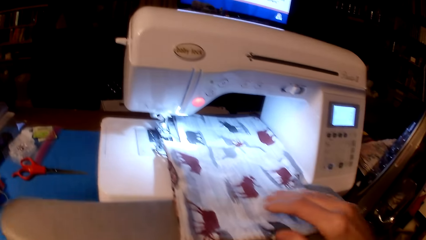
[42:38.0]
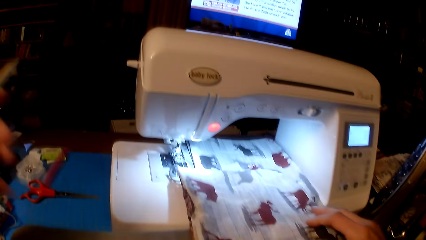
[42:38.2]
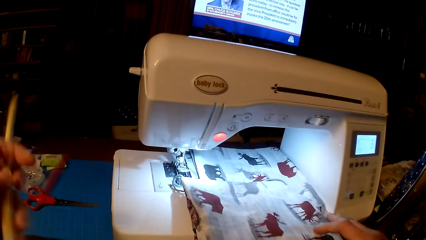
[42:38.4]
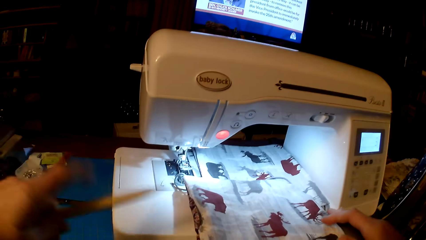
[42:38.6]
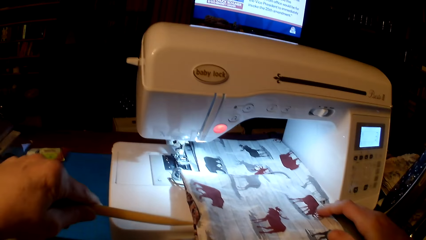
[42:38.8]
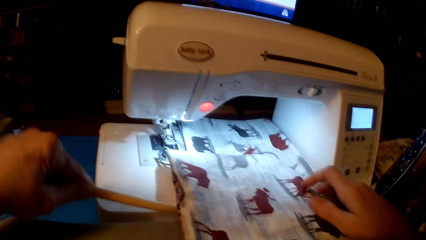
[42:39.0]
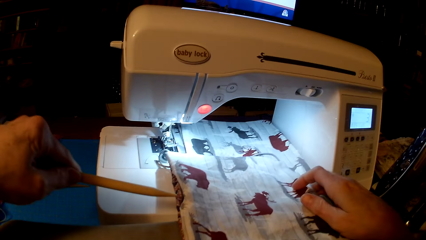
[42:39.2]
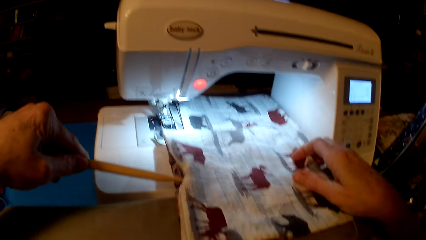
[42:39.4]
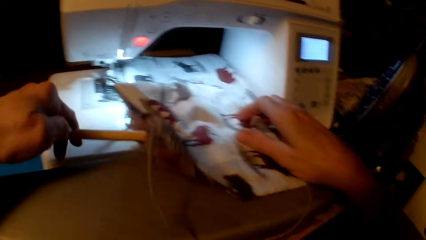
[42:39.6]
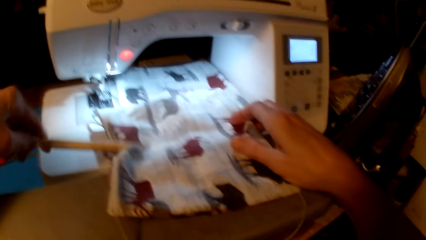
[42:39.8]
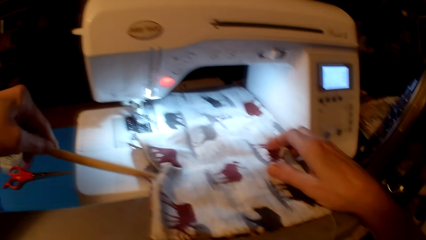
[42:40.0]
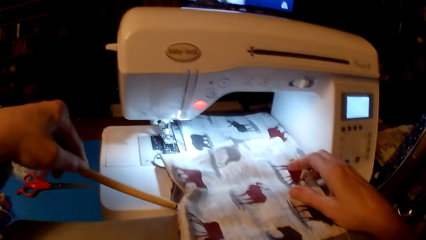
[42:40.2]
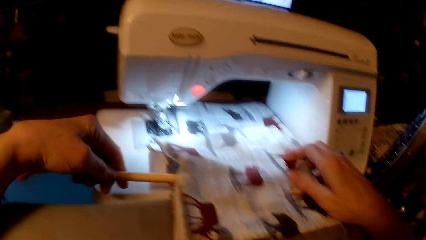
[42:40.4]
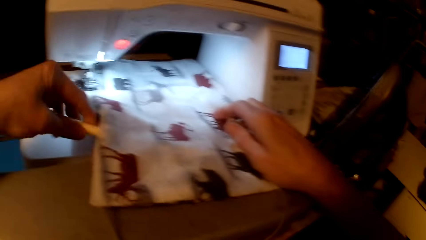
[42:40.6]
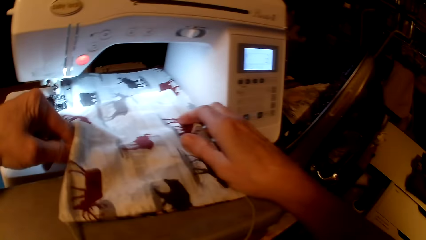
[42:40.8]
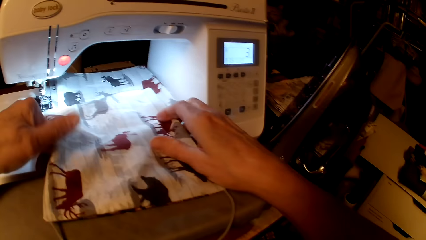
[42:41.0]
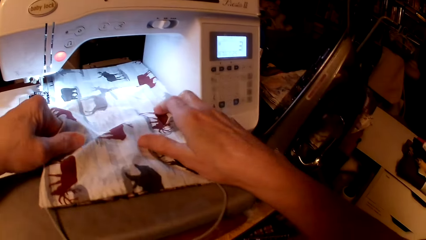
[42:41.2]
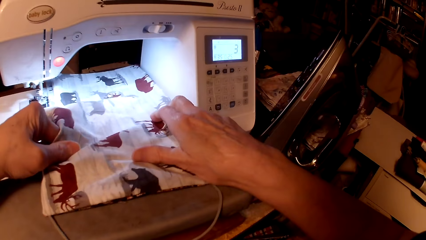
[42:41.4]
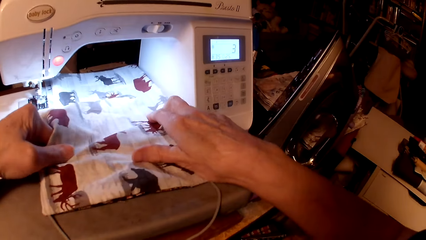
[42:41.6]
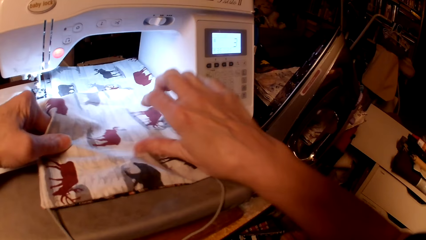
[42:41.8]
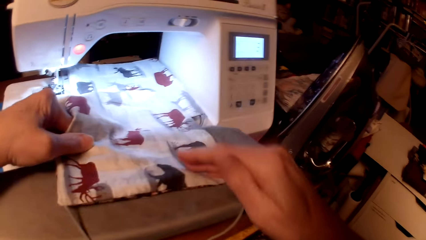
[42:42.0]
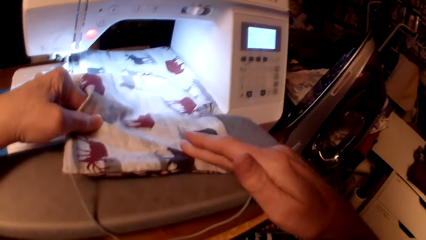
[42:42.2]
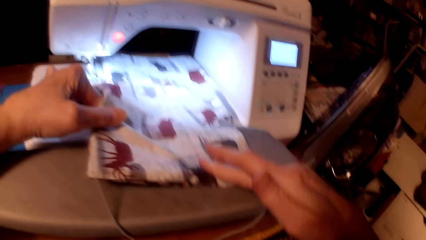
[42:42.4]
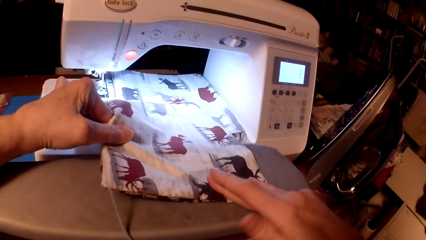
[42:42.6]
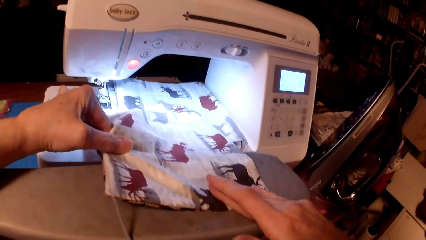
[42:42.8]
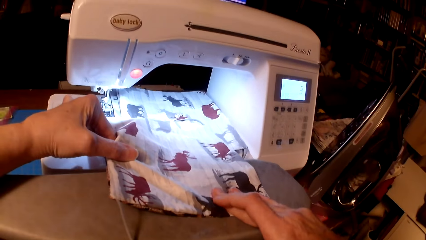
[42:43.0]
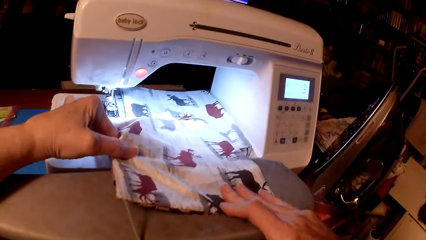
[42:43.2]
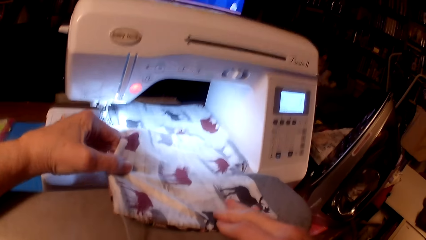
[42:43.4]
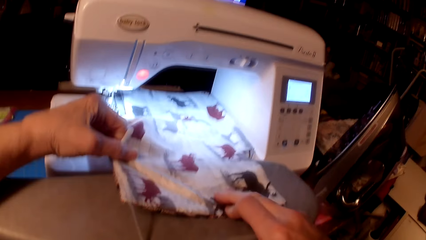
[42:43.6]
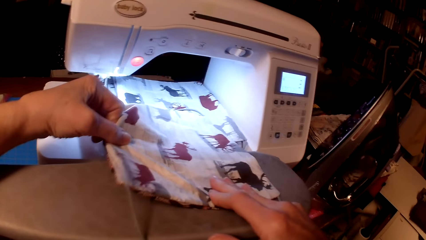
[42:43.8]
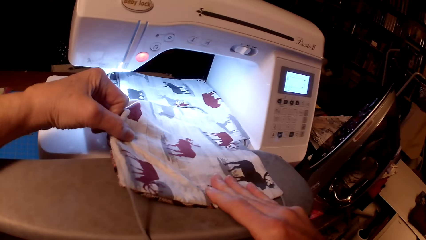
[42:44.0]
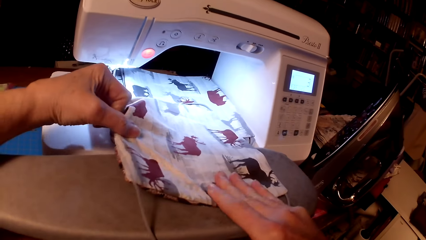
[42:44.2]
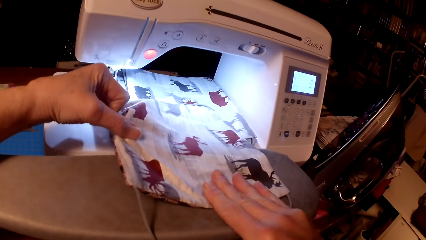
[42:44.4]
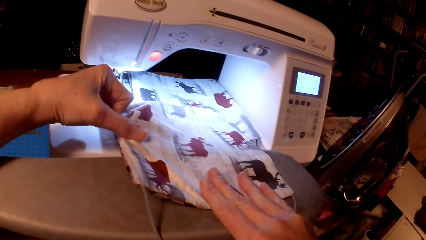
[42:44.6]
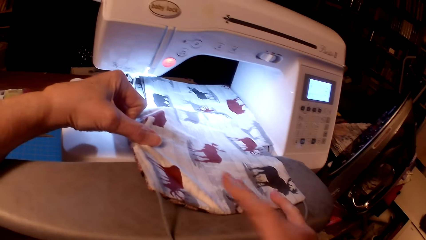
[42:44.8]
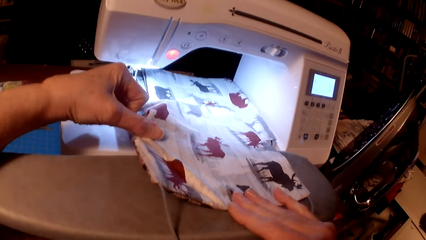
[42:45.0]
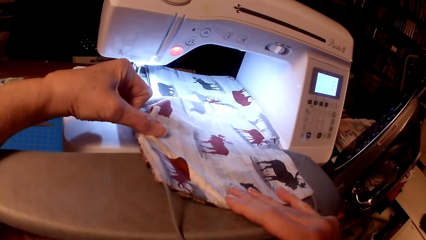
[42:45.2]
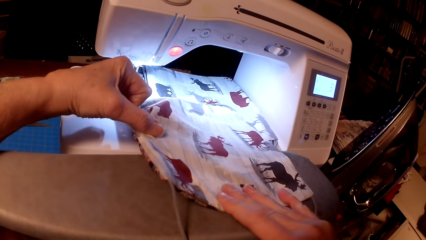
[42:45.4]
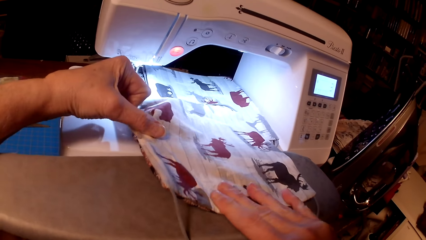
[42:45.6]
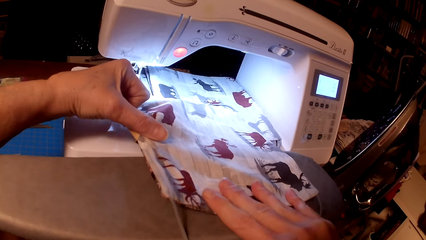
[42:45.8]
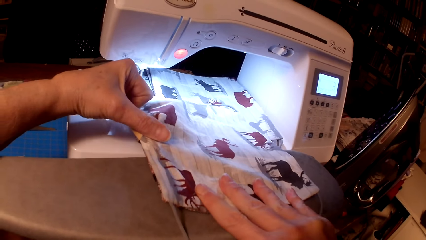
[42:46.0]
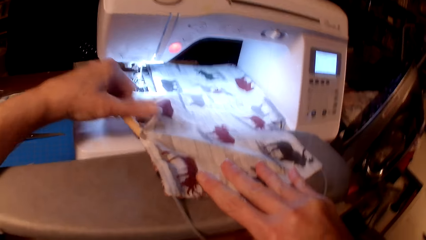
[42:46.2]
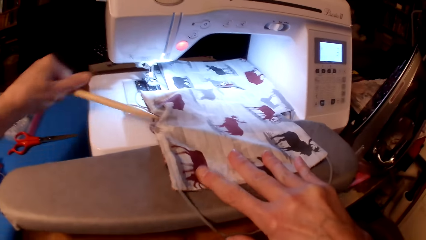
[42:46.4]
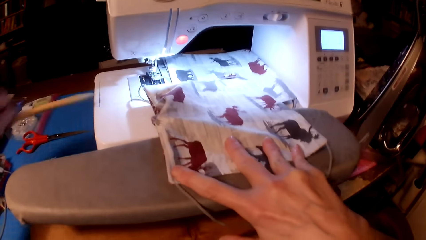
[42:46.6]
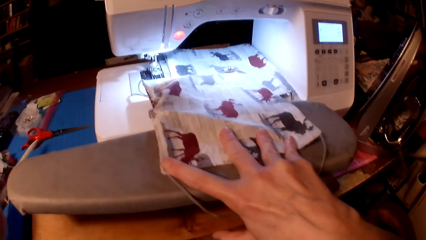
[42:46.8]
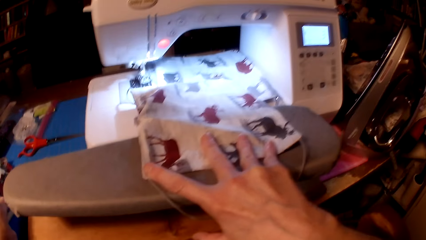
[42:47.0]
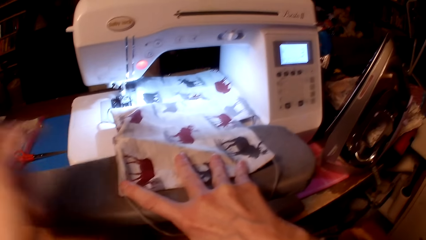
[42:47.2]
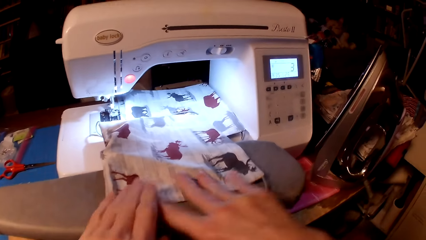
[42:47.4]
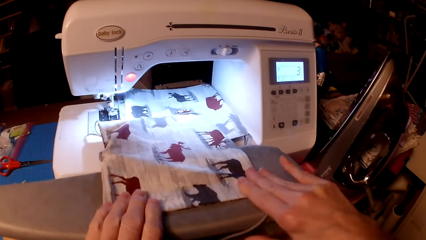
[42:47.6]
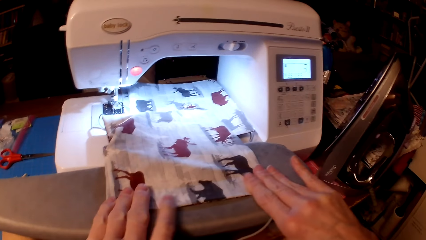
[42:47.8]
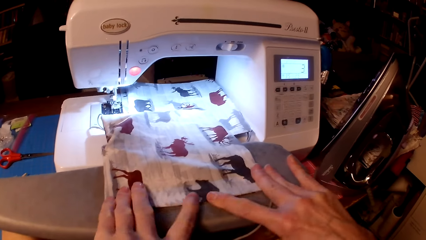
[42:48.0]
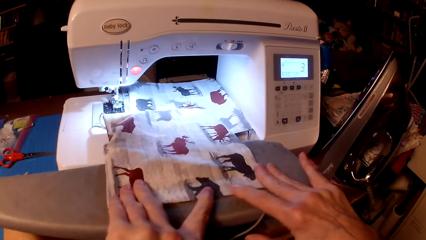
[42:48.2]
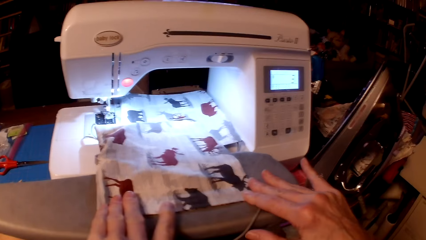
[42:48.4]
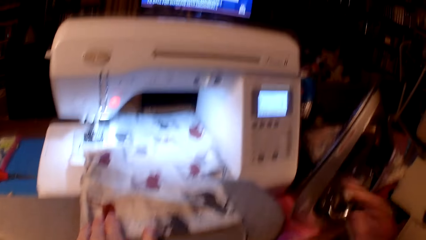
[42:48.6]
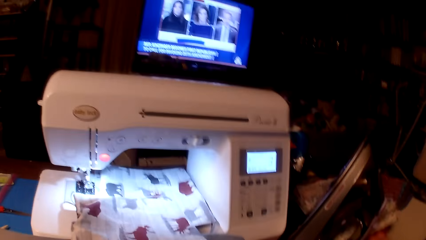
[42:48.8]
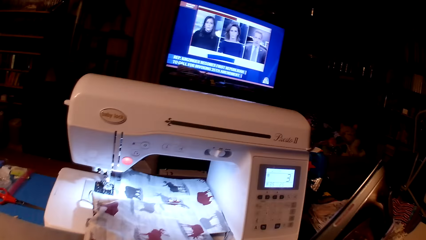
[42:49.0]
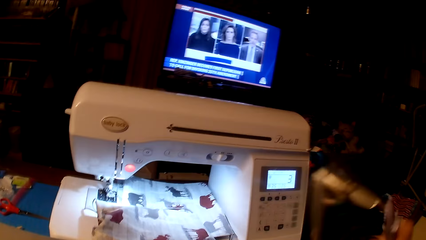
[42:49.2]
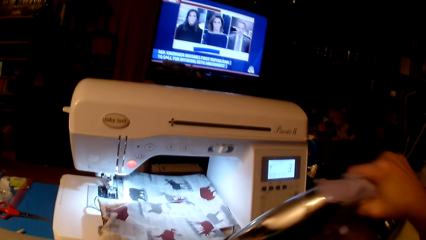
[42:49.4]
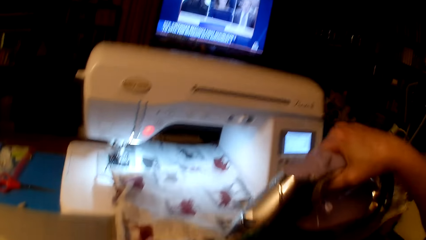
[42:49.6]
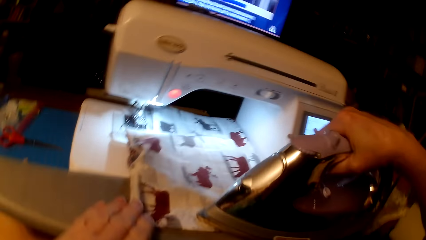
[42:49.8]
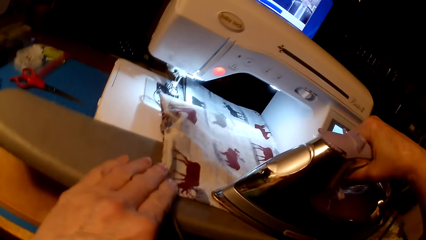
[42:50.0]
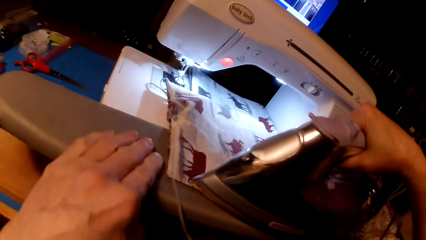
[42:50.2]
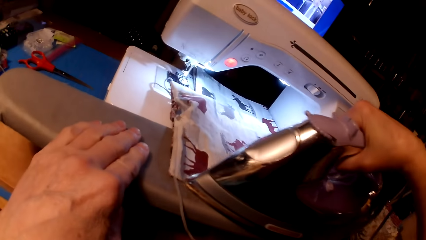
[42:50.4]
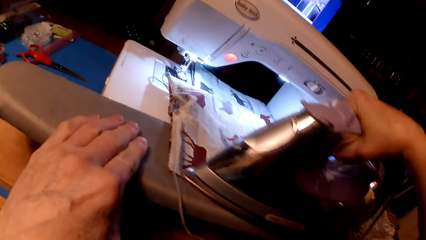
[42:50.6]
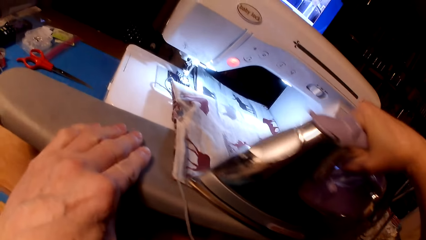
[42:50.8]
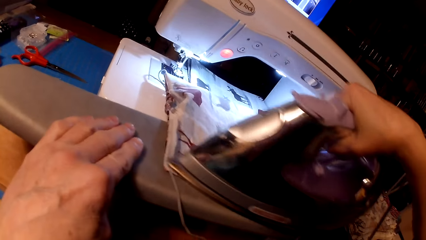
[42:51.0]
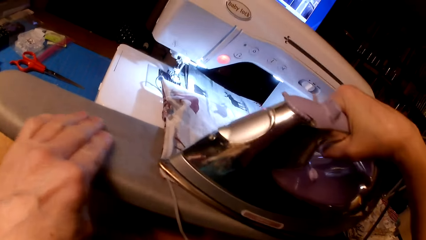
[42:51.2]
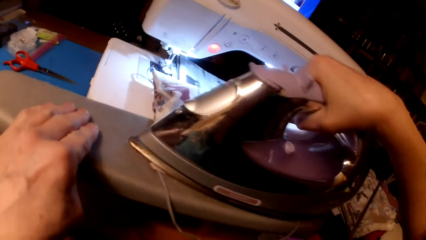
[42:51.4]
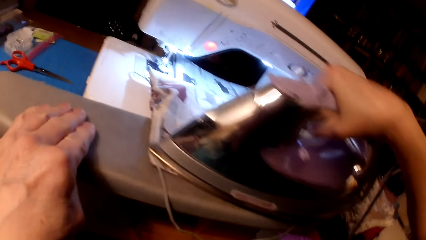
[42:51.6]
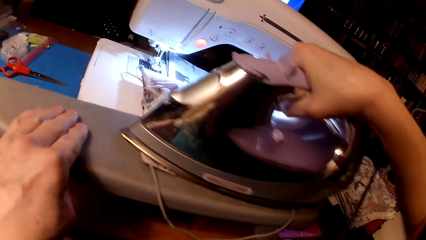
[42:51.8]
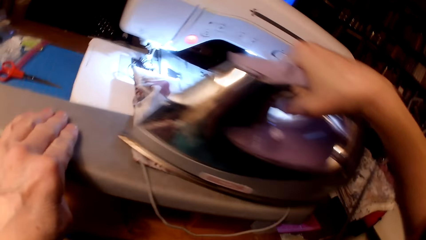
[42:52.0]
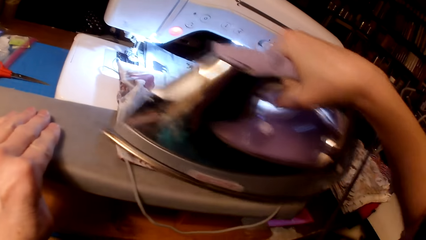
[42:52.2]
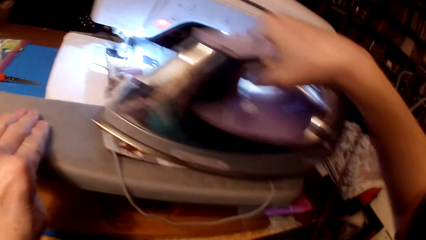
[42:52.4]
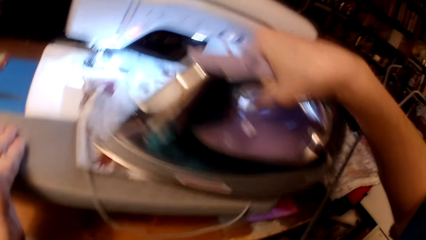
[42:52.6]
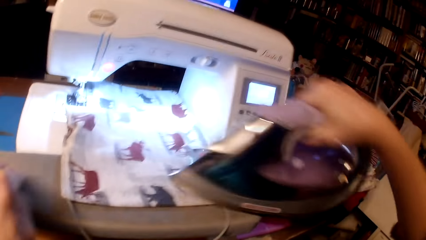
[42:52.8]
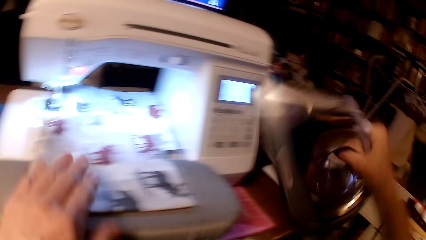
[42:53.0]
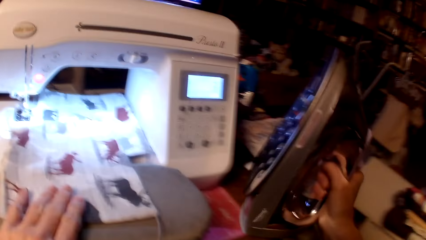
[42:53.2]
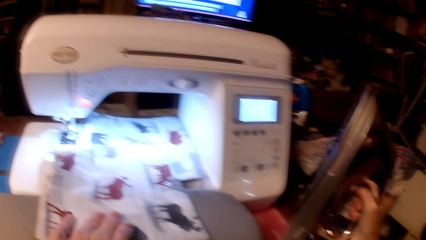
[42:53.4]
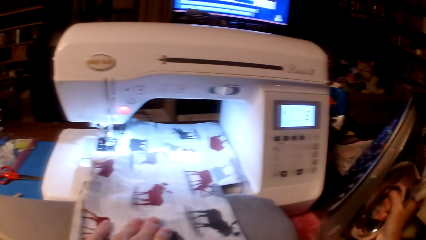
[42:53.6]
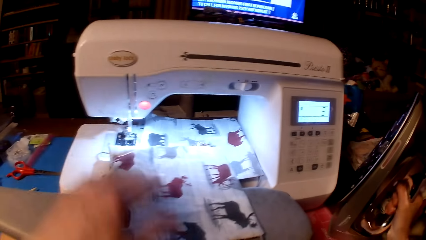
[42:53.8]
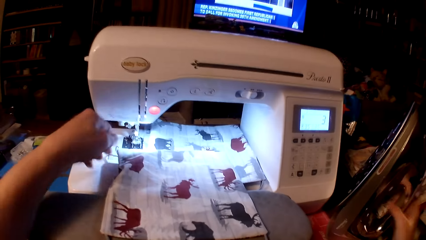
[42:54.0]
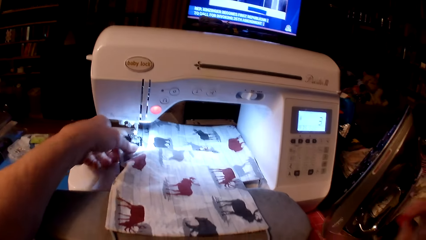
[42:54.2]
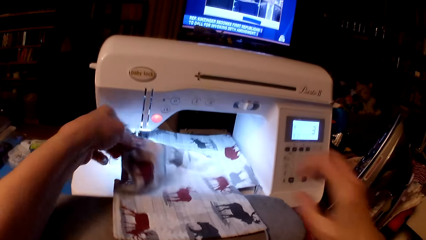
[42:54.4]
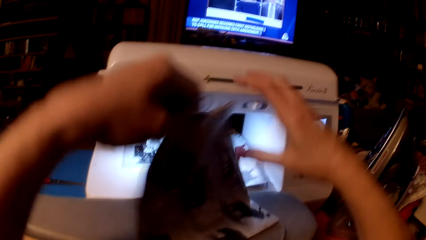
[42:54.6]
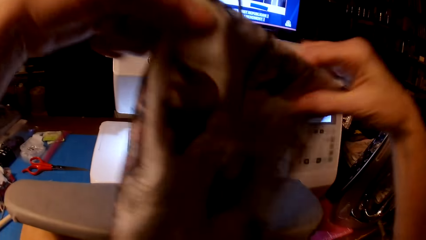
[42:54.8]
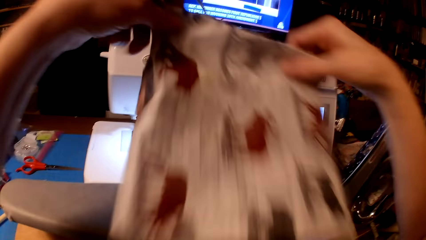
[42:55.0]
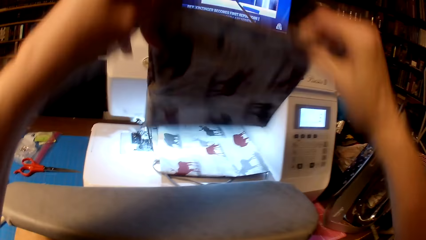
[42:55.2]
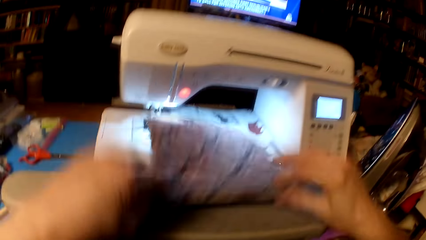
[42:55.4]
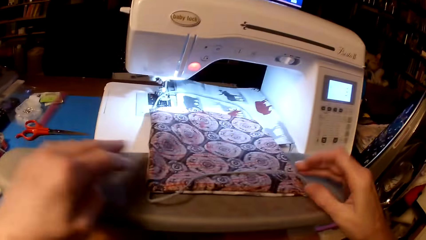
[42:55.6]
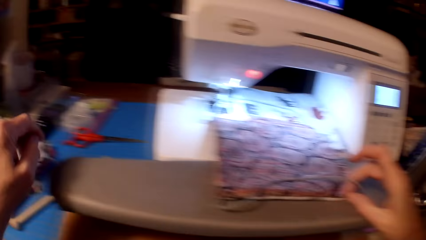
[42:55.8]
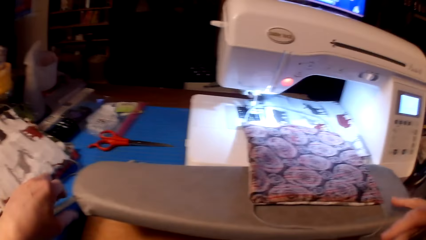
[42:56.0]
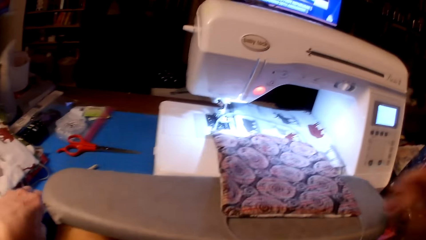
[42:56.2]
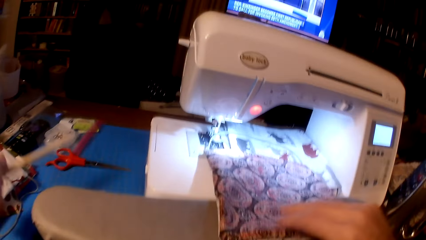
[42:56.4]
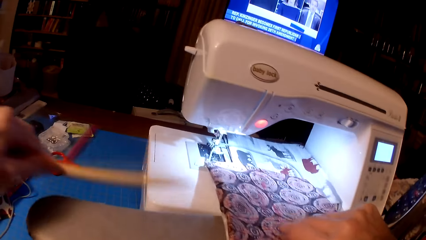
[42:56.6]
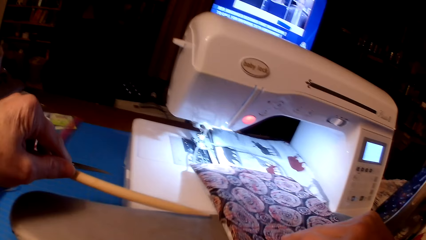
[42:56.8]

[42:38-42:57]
The camera wearer picks a wooden stick. They straighten a pillow cushion. They drop the wooden stick on the table. They align the pillow cushion. They pick an iron box. They iron the pillow cushion. They put the iron box on the table. They straighten the piece of cloth. They flip the pillow cushion.
